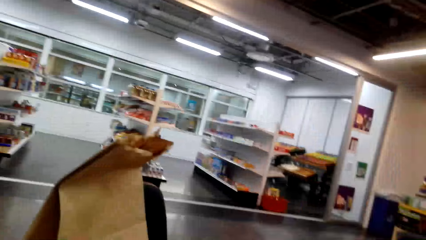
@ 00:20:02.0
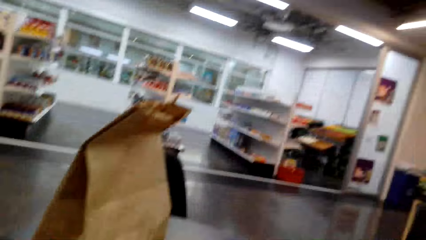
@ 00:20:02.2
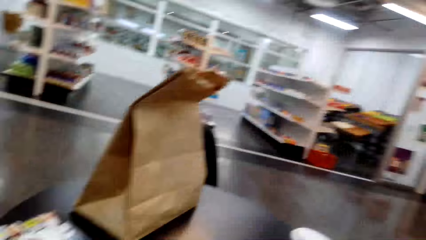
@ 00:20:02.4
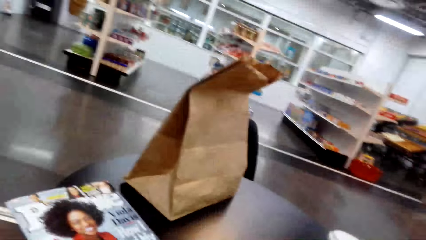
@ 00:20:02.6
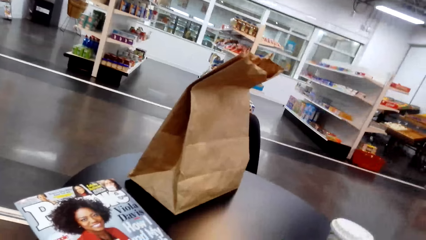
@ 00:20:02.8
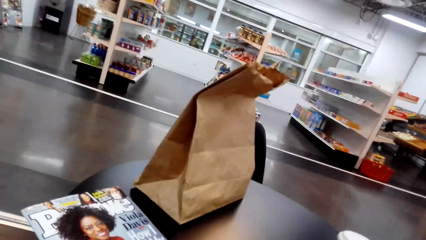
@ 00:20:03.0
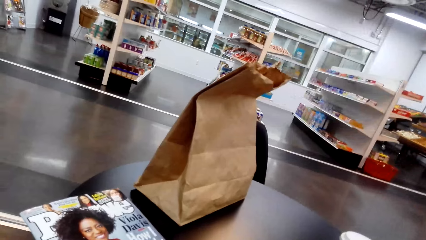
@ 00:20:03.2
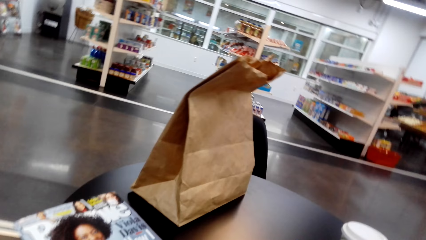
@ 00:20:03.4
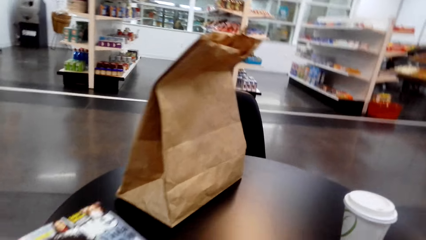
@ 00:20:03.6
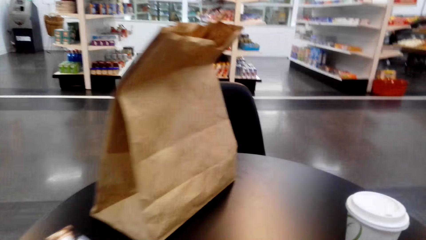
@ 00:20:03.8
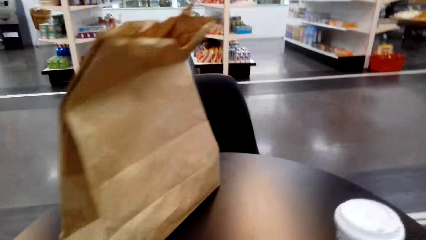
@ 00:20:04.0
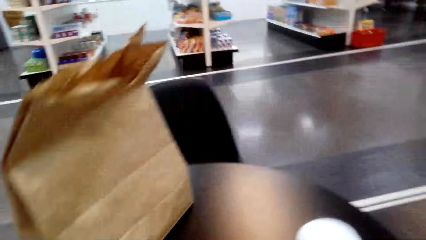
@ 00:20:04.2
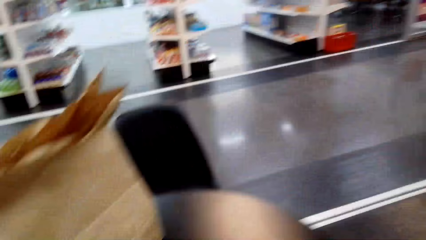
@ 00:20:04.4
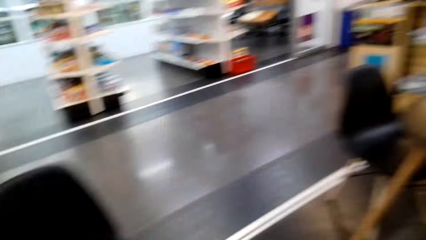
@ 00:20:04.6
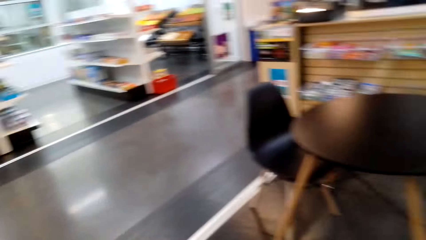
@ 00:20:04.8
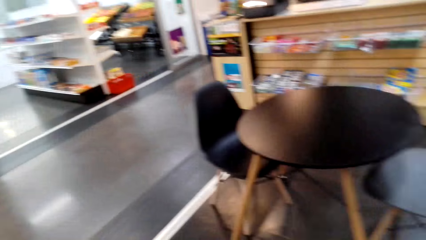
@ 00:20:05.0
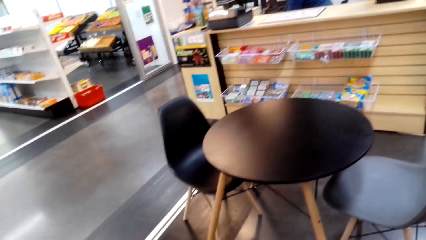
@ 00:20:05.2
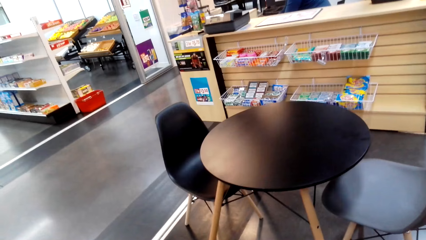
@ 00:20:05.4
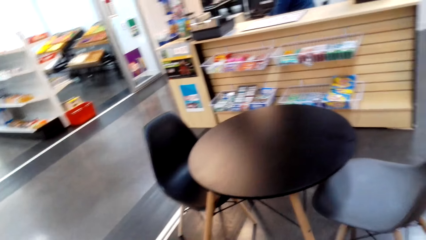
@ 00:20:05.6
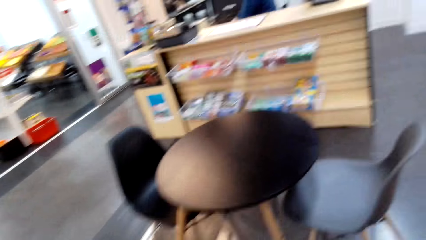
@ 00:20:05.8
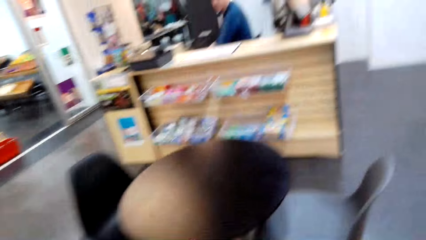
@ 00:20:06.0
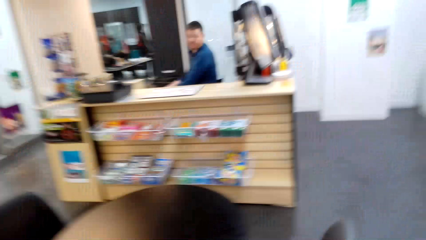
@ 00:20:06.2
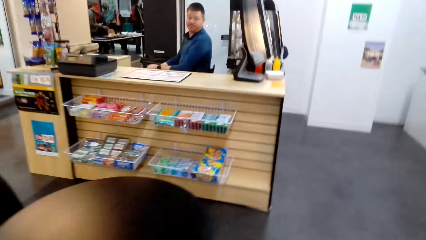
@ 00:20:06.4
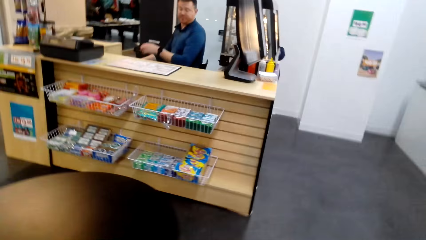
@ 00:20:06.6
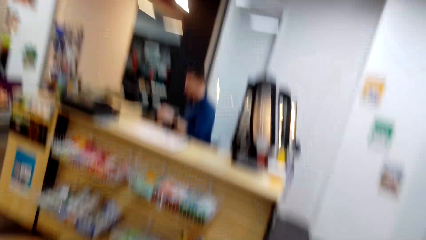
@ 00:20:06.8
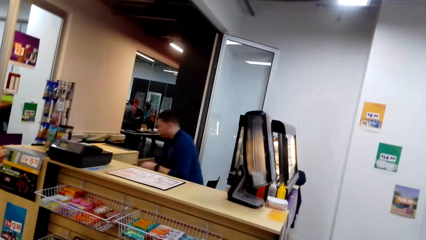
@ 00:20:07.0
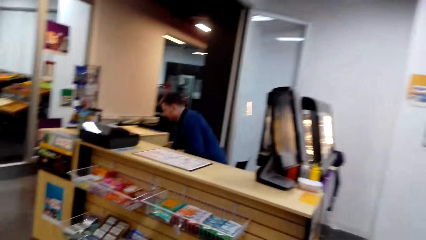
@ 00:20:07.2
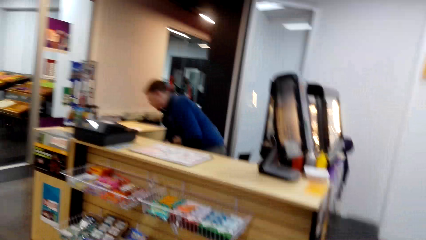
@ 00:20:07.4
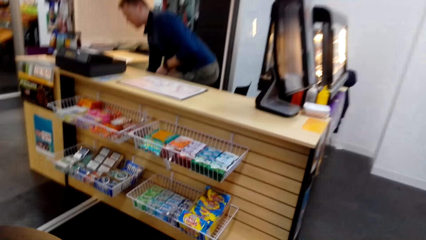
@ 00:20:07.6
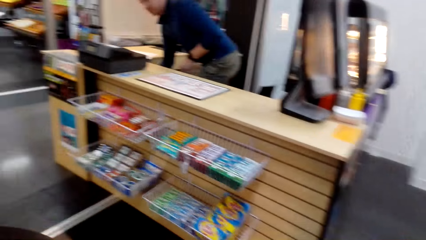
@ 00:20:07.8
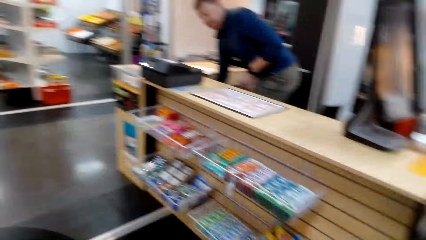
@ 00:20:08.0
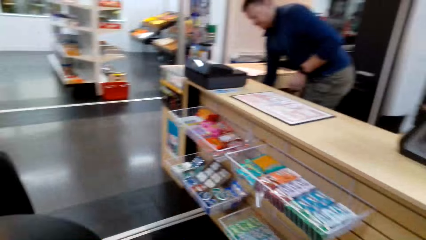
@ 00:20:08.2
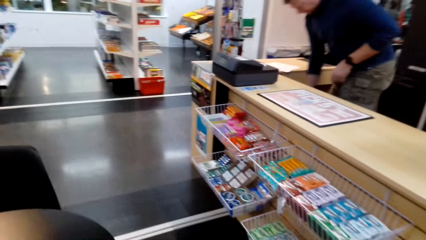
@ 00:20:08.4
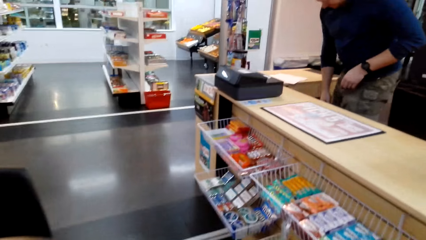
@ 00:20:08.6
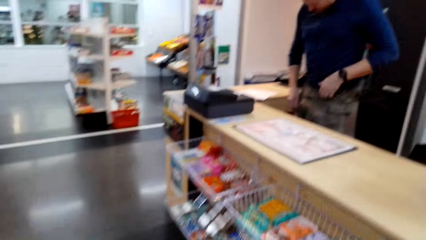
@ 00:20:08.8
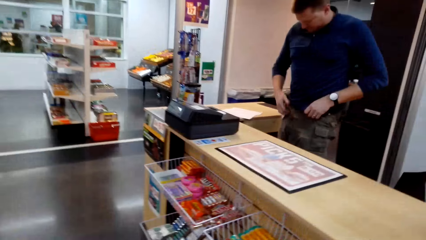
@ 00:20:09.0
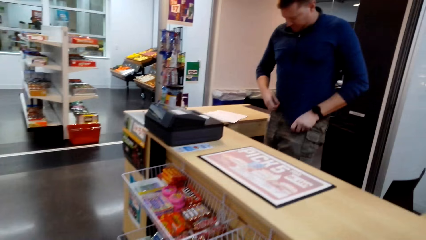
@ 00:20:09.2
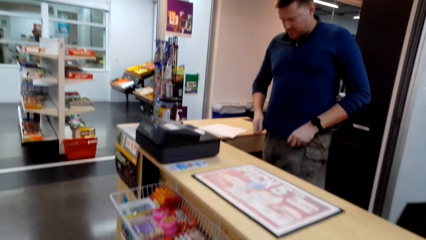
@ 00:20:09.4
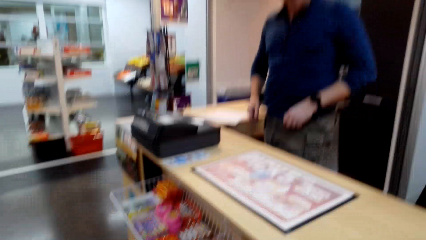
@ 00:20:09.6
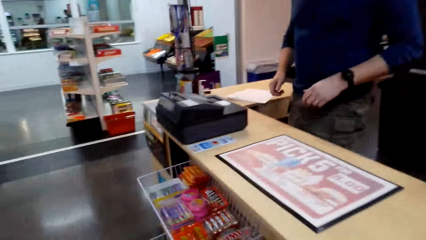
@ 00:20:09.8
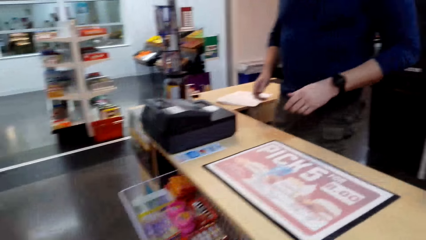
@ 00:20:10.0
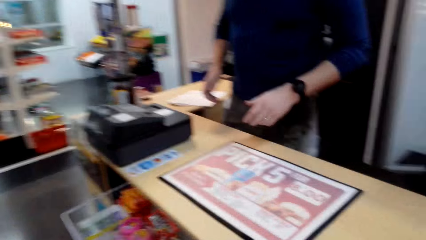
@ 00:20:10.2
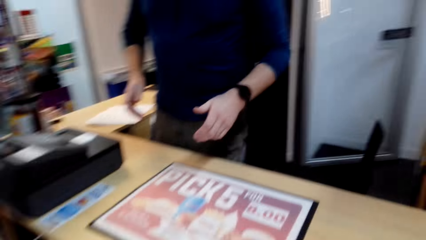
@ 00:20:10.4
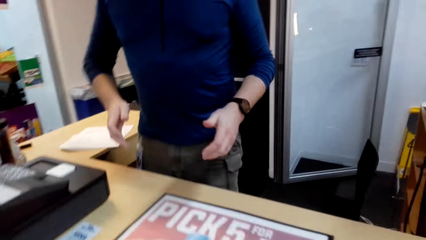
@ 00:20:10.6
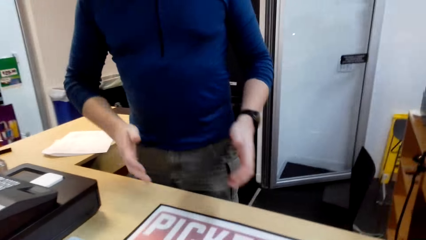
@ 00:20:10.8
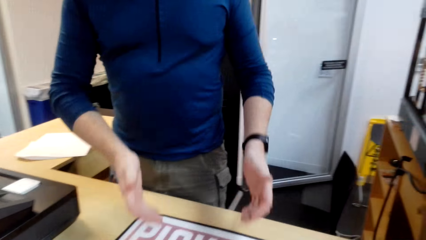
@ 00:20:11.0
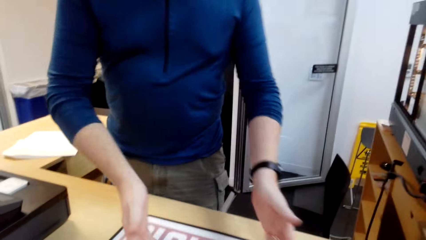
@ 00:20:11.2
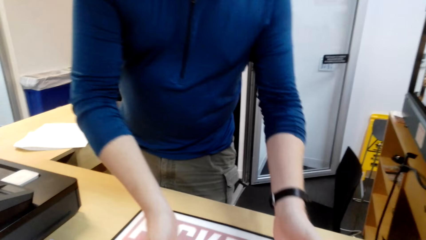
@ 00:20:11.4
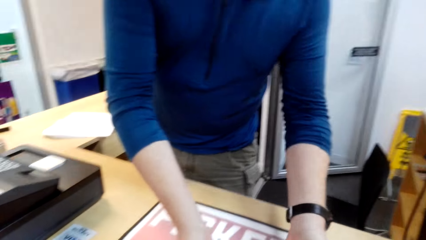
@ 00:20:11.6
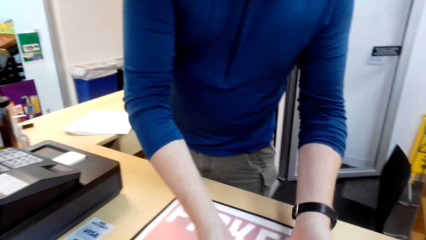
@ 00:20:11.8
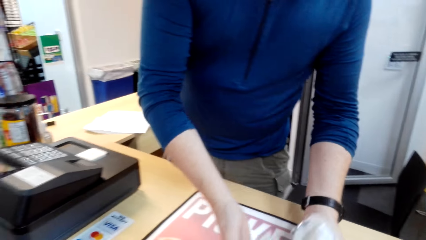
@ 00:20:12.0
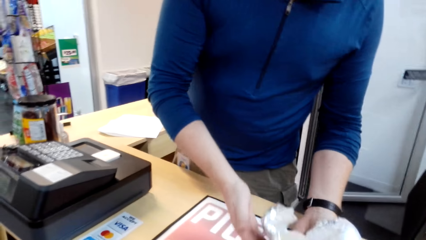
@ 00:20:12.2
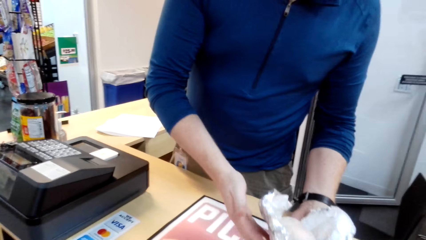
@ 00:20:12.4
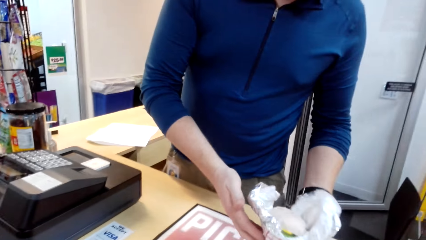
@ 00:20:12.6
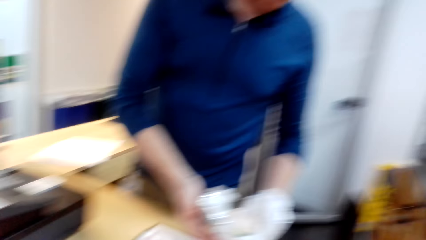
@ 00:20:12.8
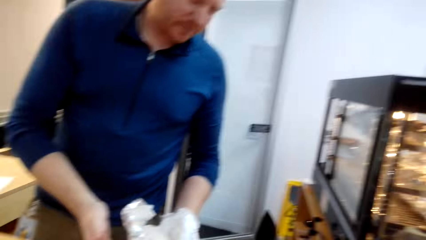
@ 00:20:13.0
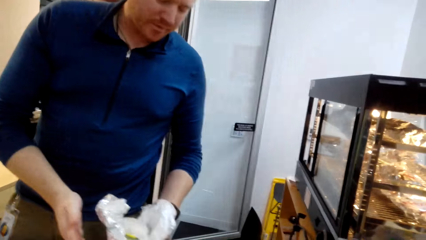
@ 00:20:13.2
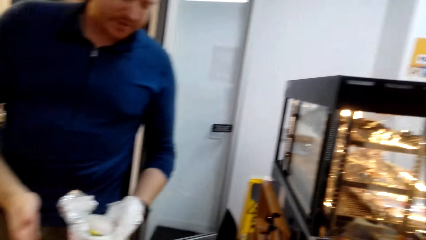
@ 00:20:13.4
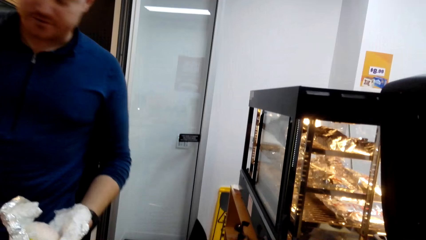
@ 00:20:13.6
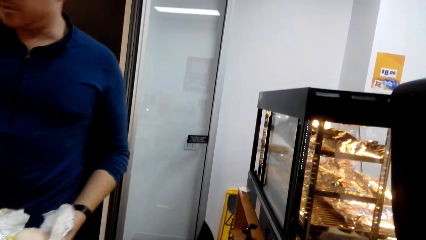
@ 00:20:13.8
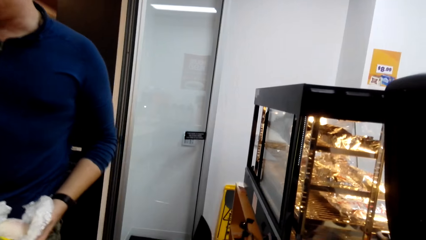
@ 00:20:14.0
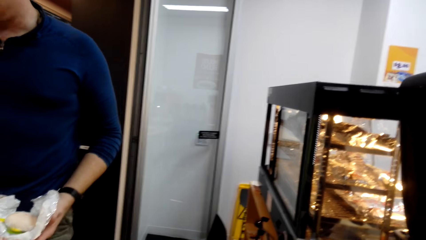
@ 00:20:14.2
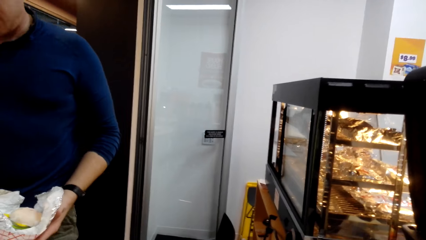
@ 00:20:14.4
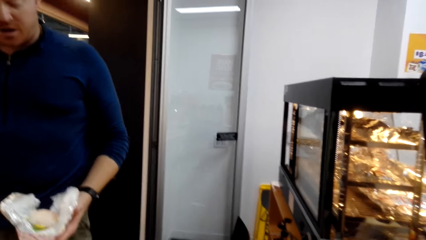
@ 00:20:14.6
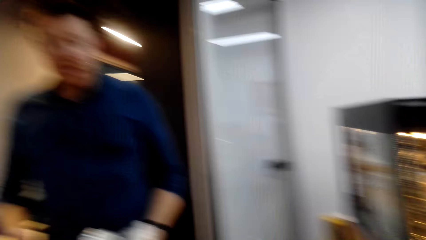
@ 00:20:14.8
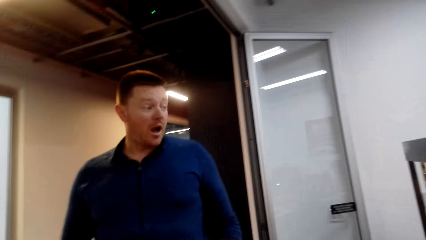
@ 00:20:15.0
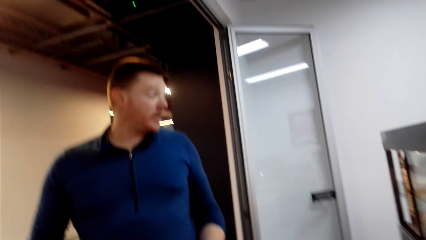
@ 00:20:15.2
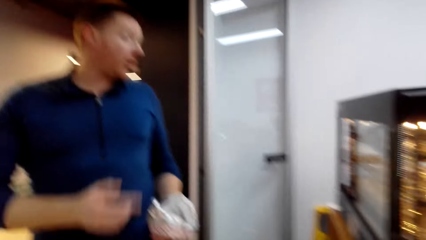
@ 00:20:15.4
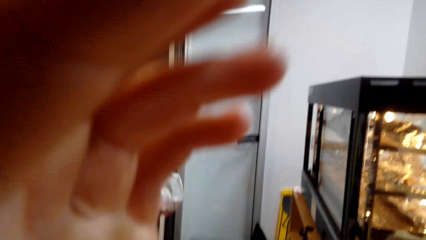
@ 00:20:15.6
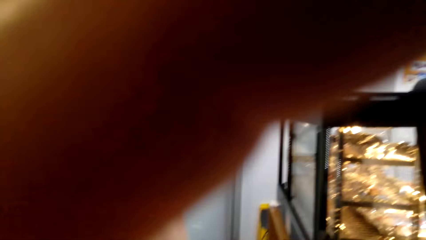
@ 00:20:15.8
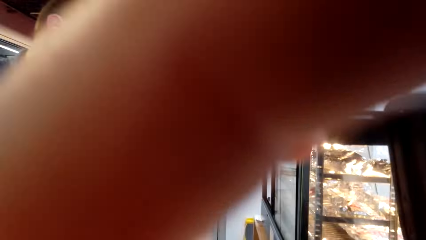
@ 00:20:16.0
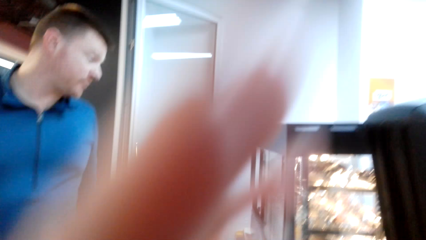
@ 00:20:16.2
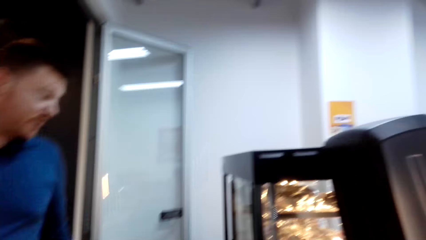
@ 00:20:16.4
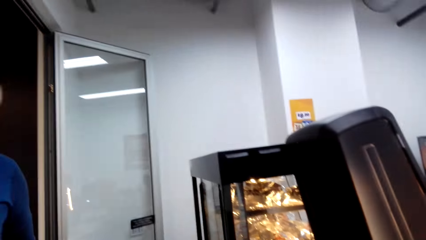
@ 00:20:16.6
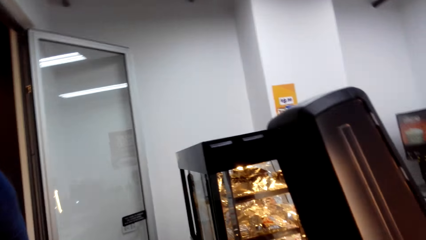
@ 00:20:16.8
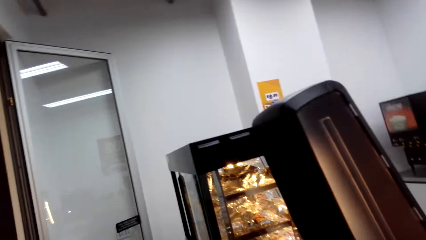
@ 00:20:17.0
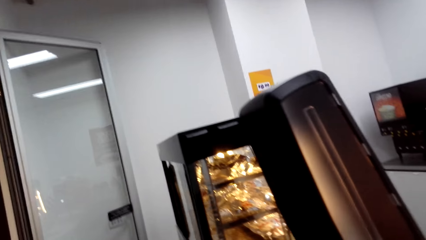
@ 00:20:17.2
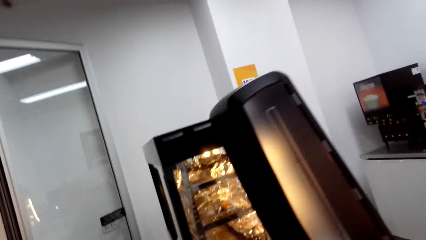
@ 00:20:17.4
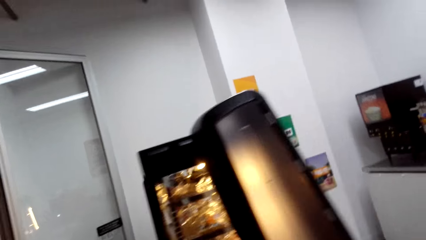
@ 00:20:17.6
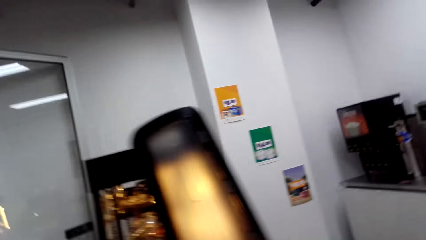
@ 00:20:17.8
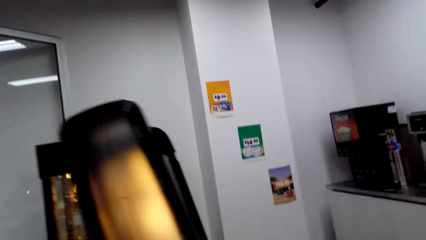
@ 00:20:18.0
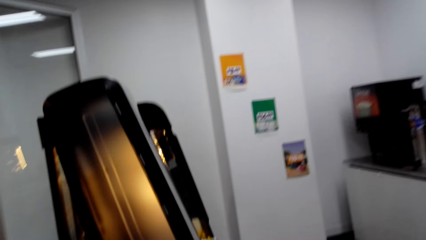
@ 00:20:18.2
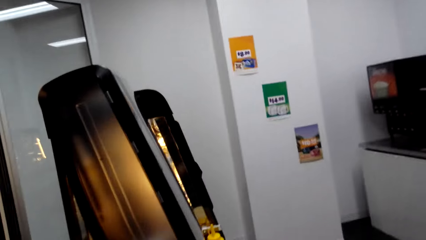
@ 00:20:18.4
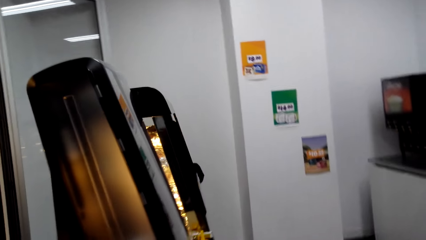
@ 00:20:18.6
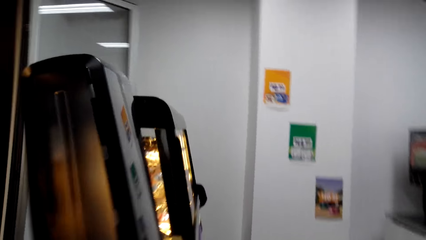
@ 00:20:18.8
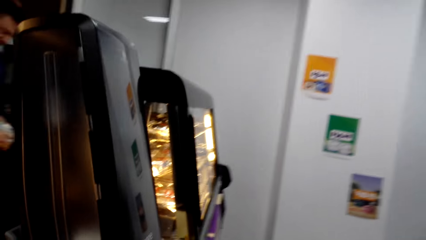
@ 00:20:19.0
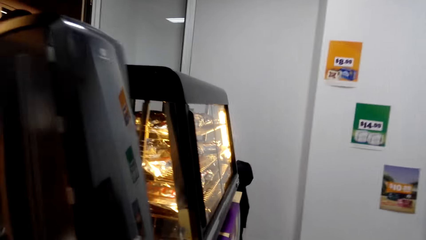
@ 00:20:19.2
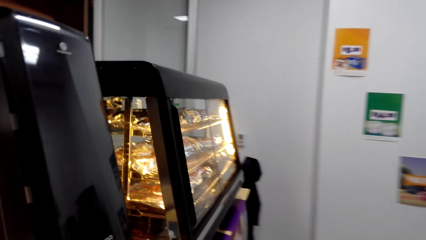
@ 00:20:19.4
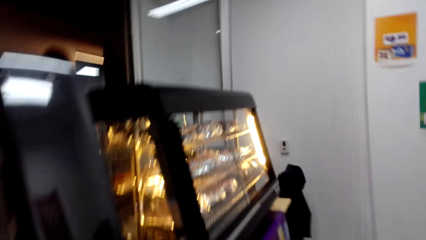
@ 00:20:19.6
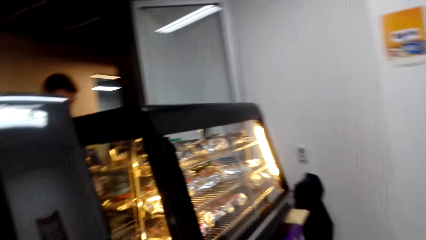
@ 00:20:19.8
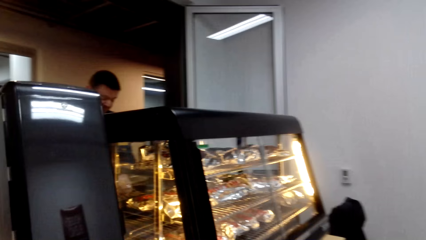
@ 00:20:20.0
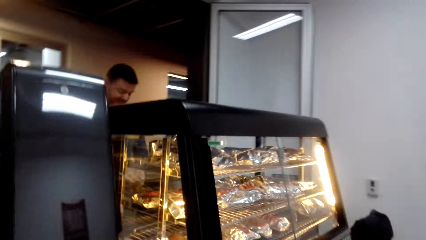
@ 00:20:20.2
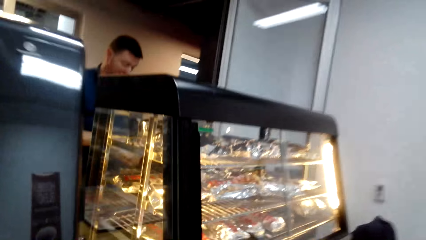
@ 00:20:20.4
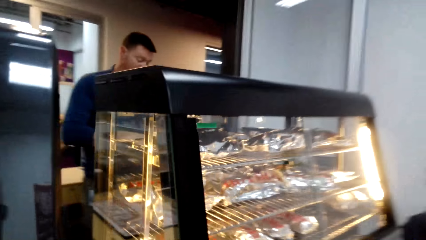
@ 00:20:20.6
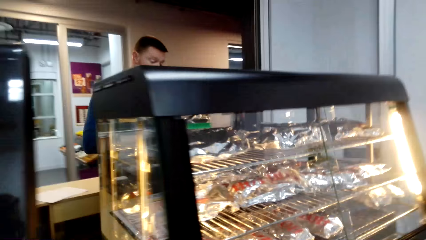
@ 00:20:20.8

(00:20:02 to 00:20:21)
The camera wearer converses with a cashier. They stand up. They converse with the cashier. They walk to the counter. They hand over a burger to the cashier and converse with the cashier. The cashier holds the burger. The camera wearer converses with the cashier. They converse with the cashier again. They walk closer to the warmer display and converse with the cashier.
